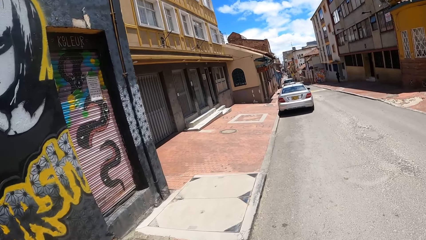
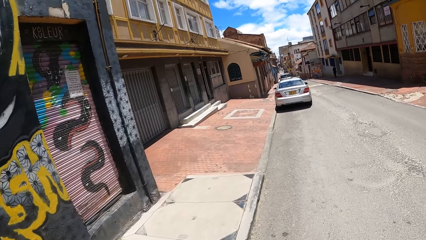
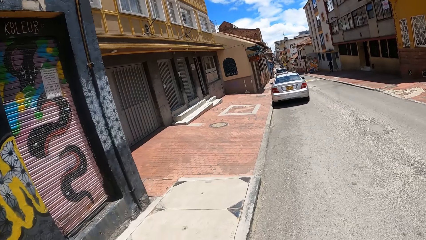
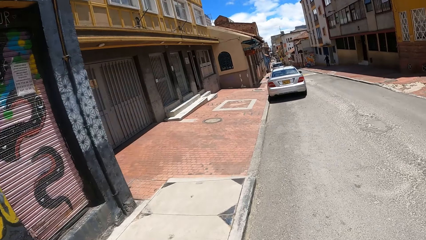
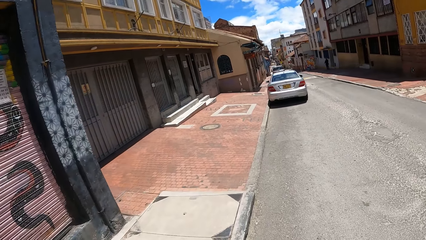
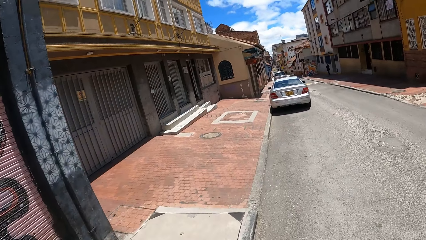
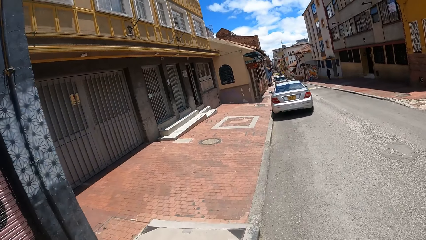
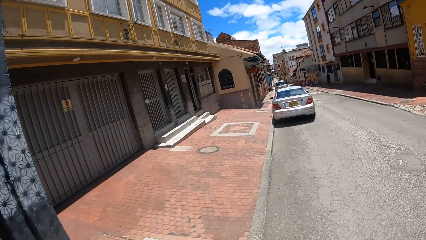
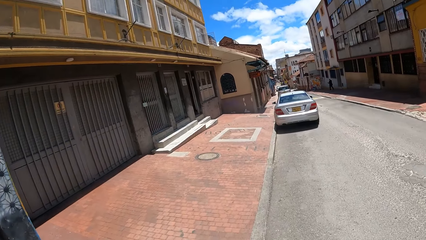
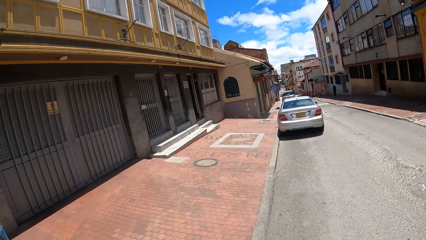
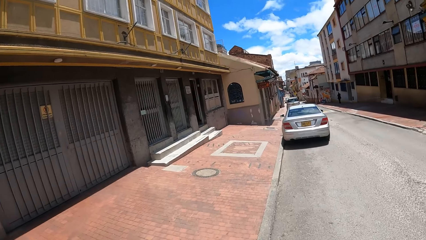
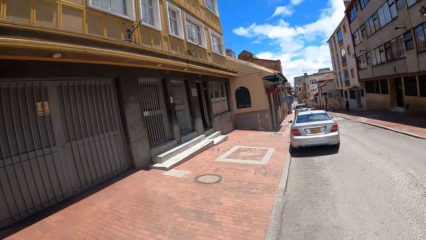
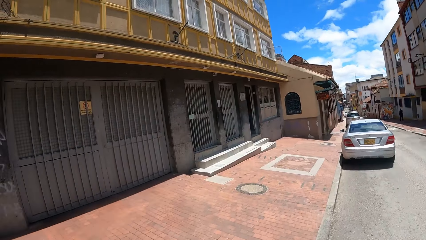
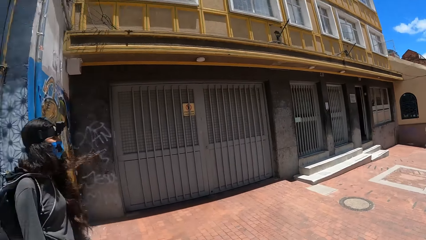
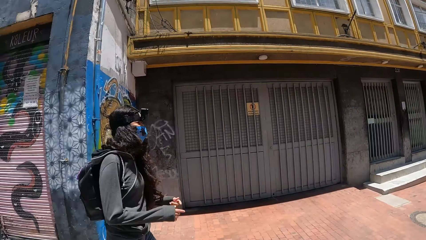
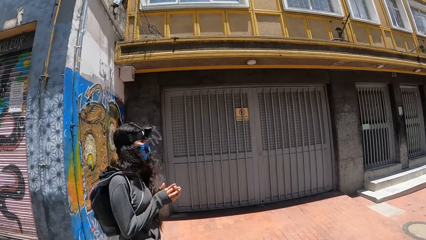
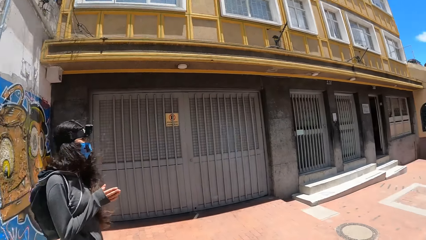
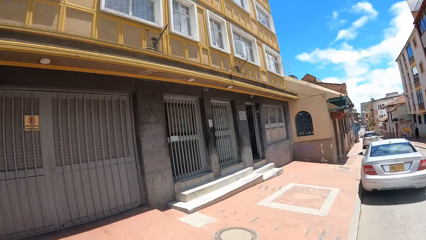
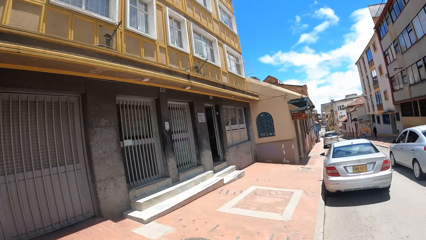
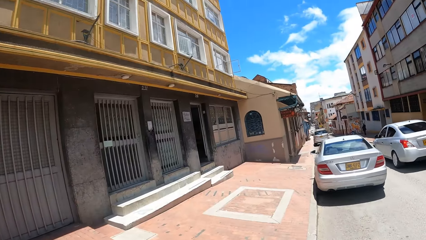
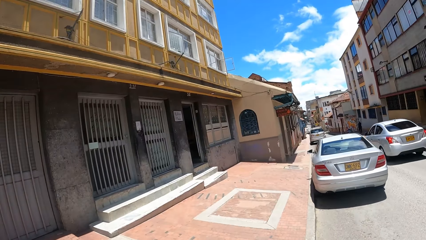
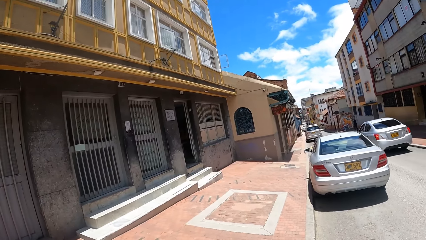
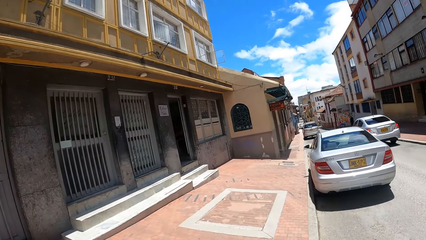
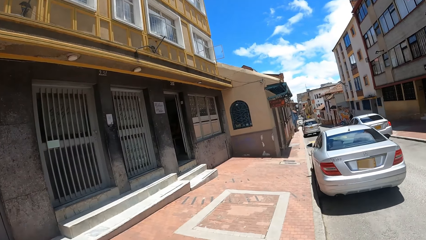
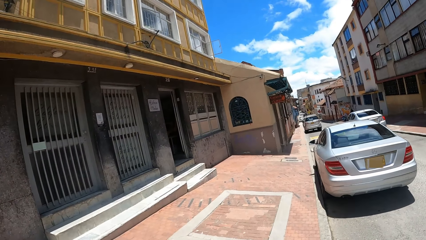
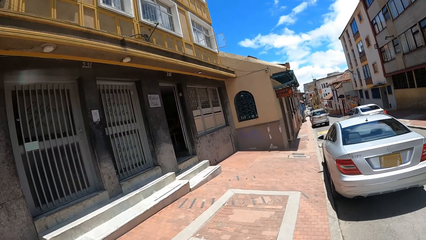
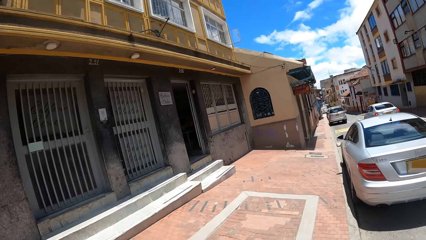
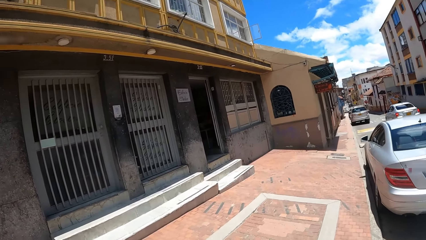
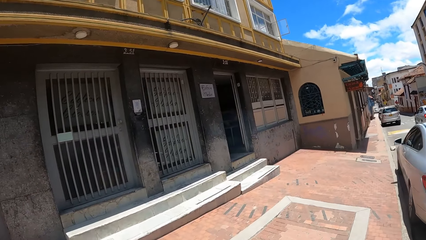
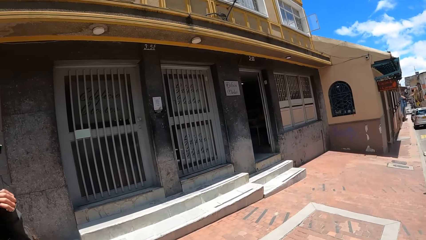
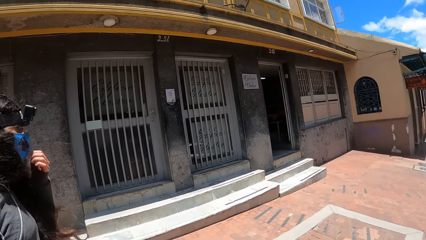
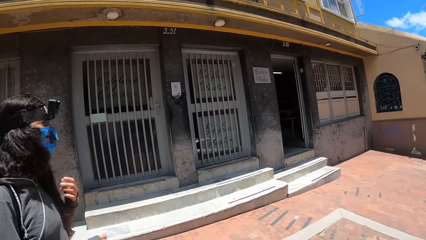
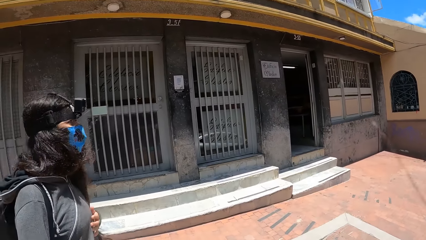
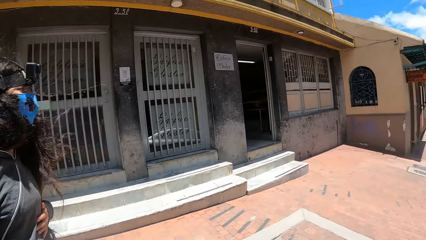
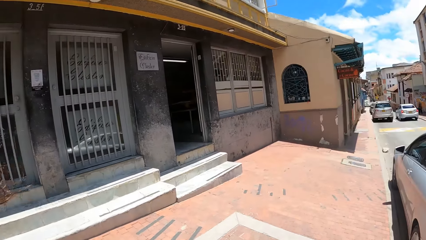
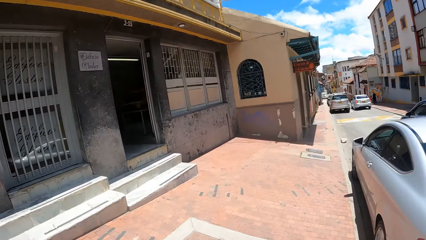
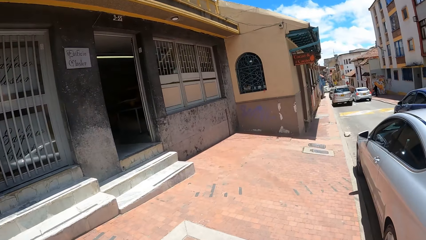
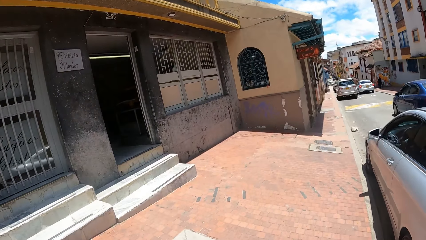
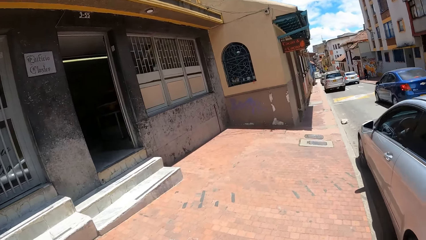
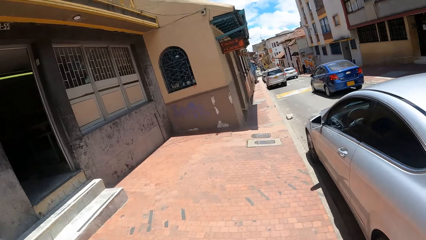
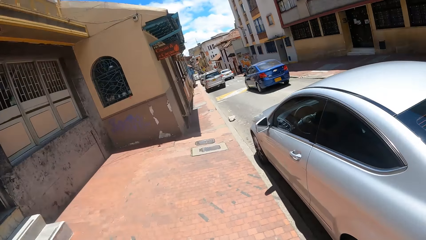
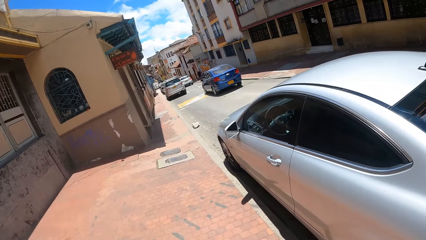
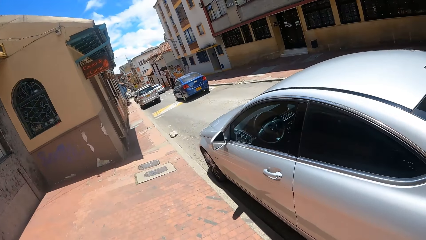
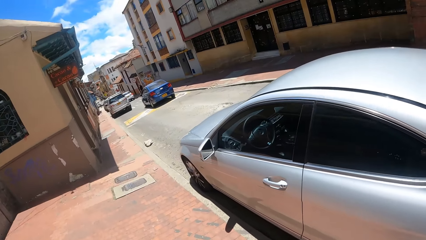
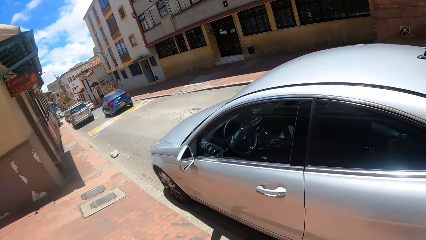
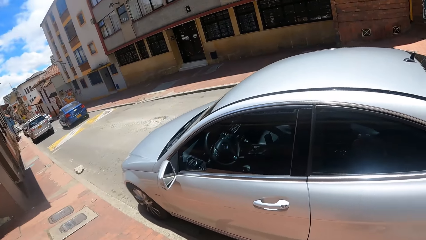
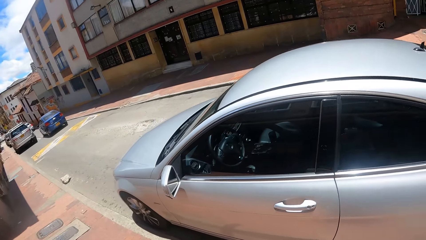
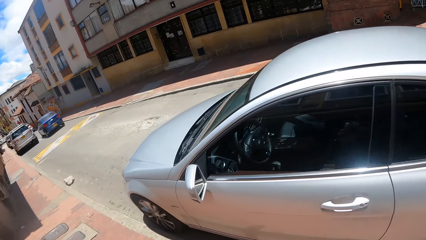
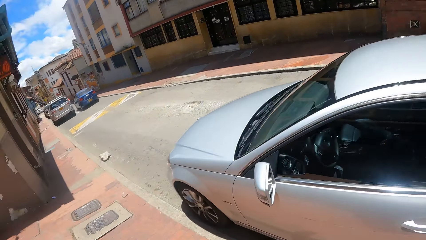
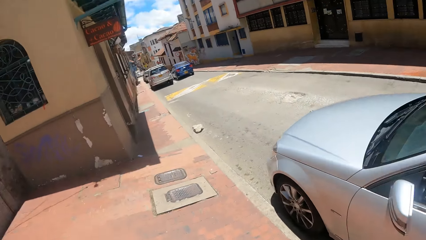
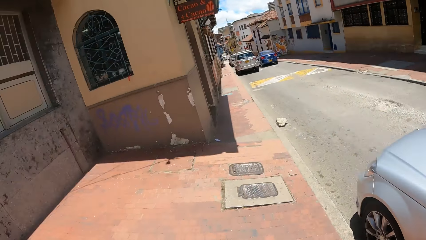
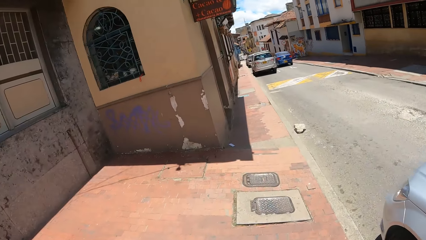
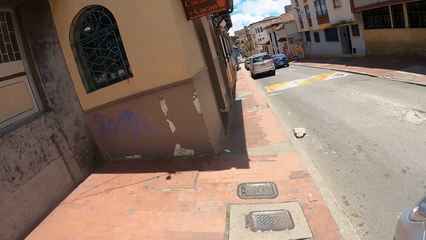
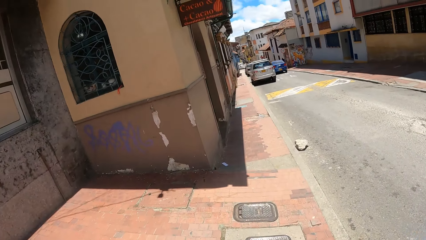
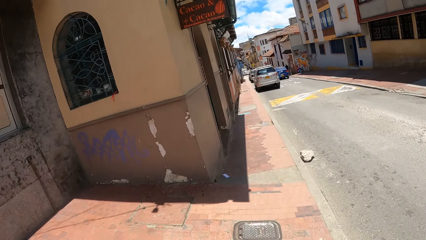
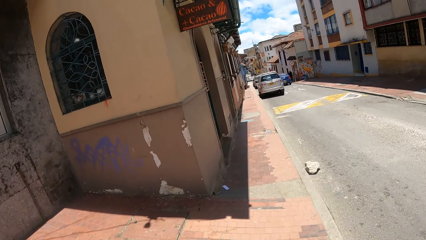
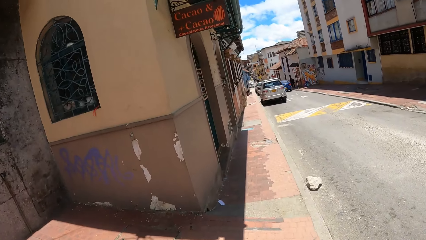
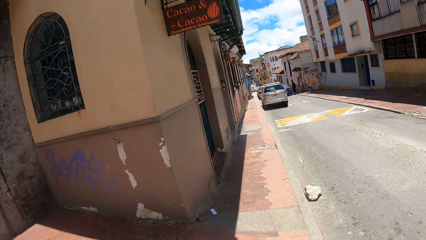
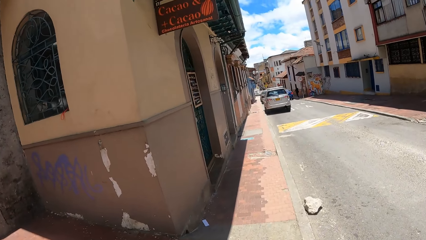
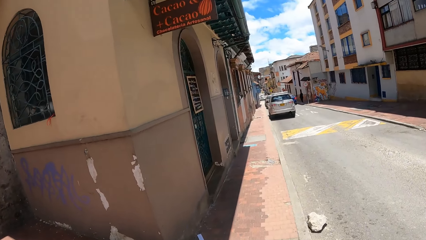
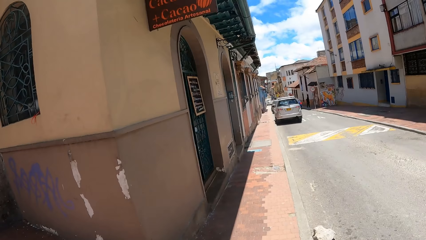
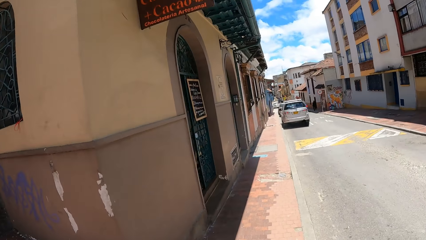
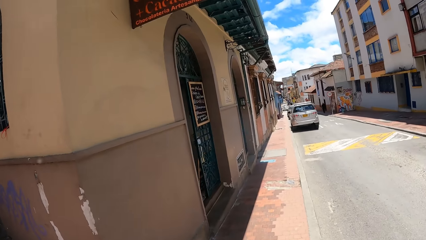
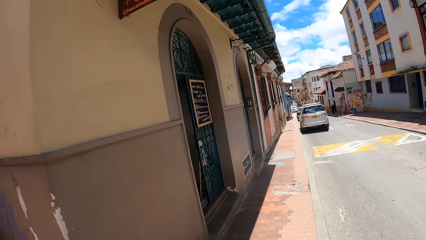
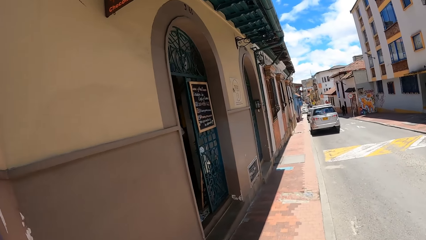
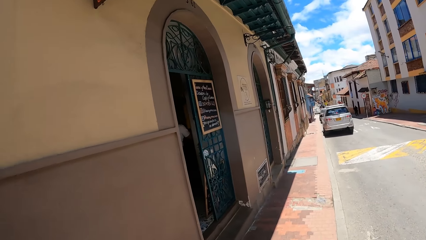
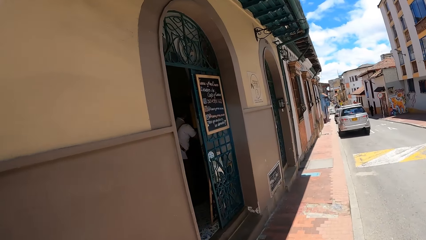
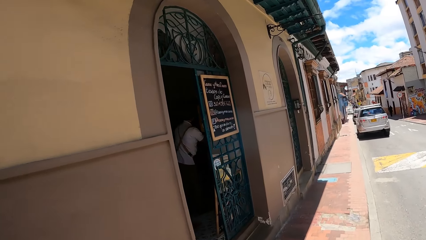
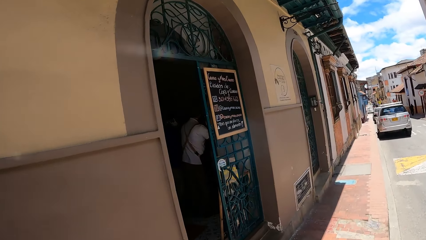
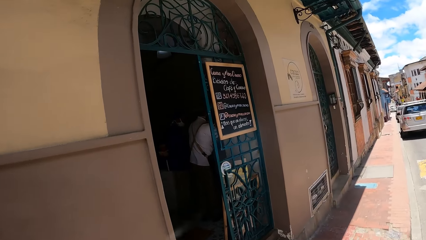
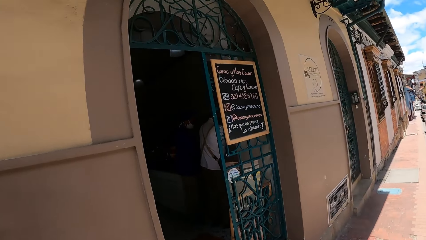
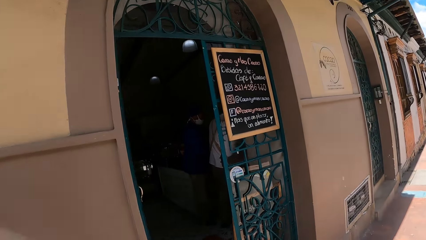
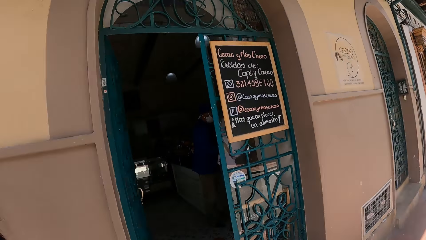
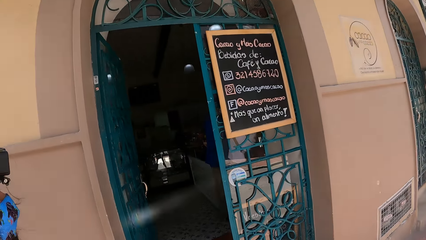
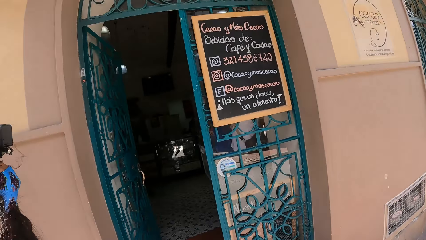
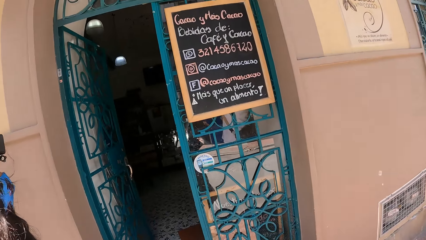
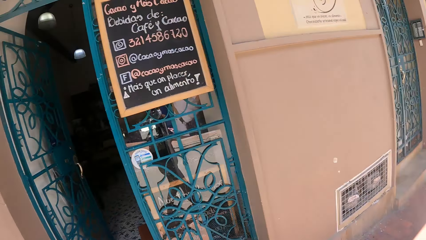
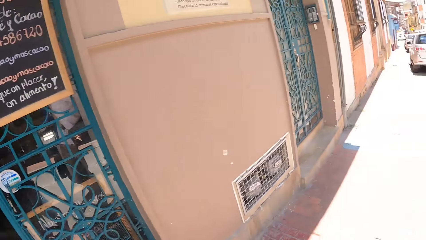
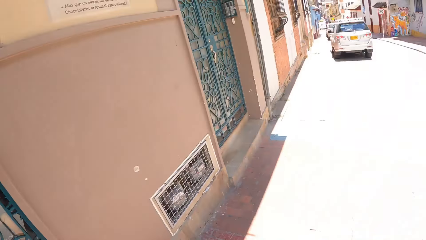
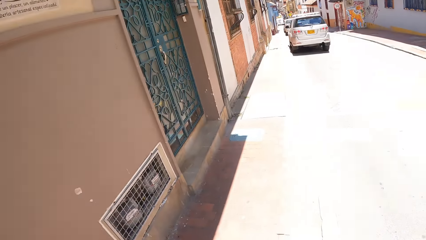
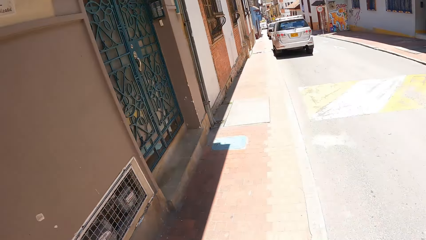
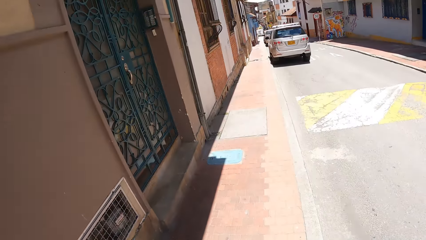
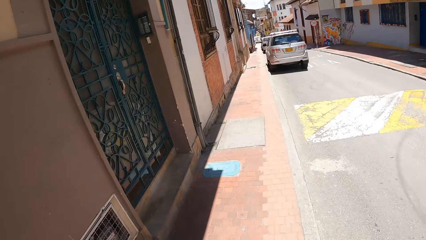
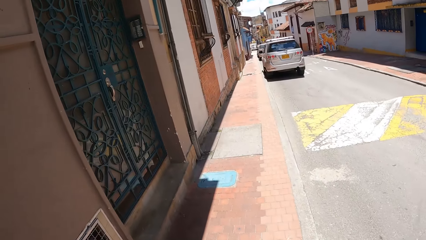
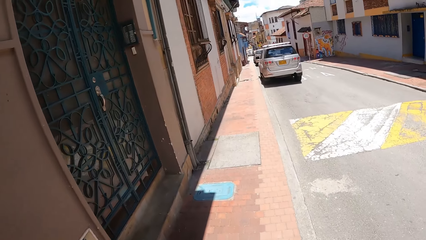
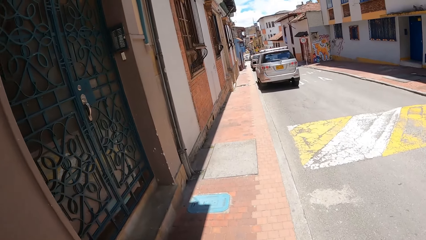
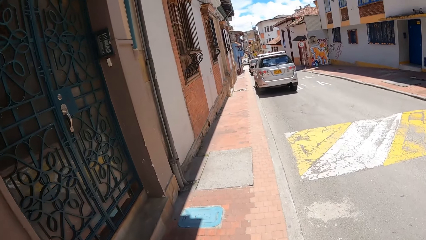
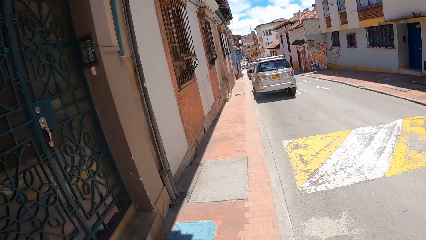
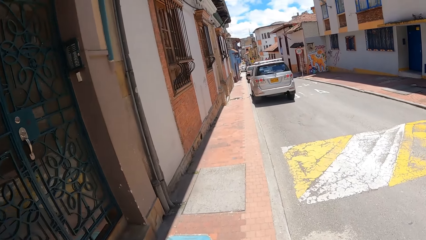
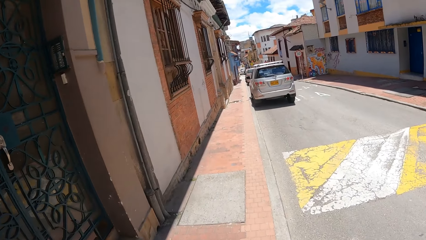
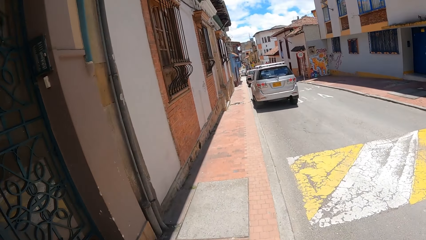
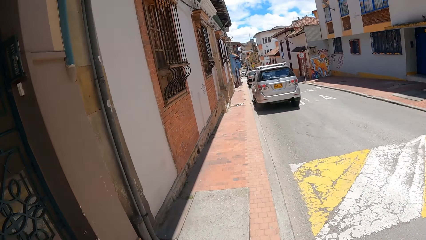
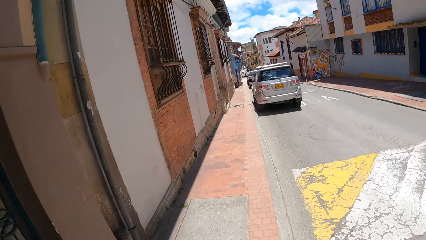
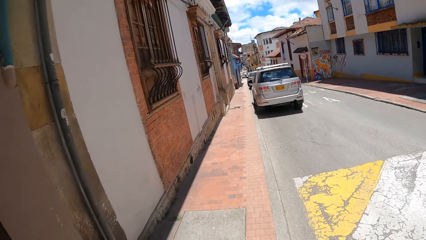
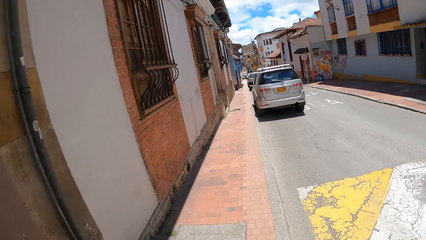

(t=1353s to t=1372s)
The camera wearer looks around. They walk along the sidewalk. They look around.
